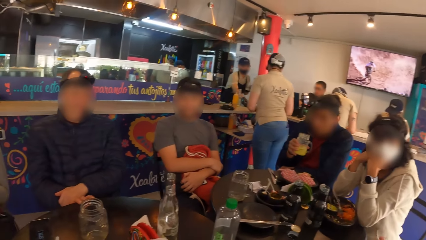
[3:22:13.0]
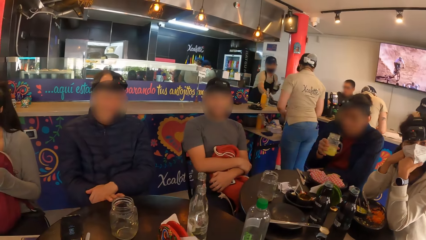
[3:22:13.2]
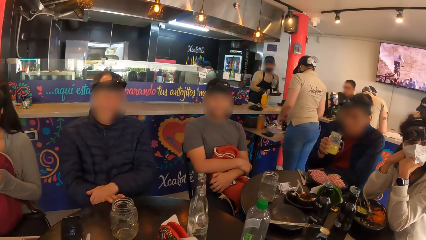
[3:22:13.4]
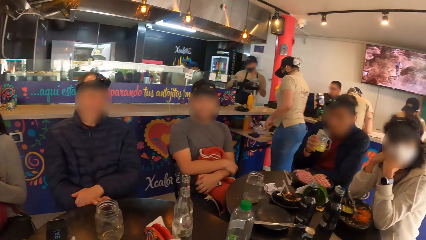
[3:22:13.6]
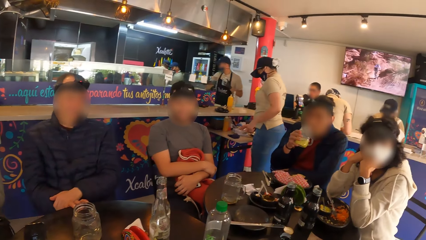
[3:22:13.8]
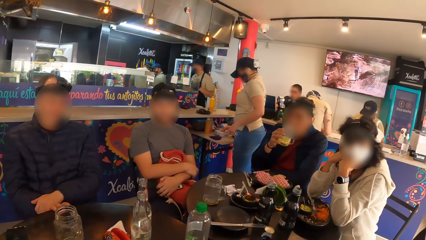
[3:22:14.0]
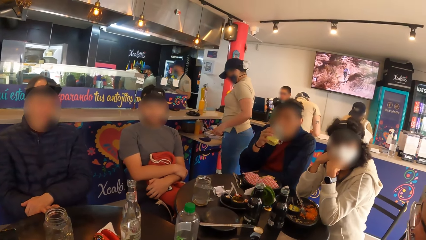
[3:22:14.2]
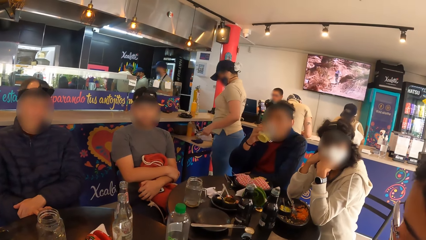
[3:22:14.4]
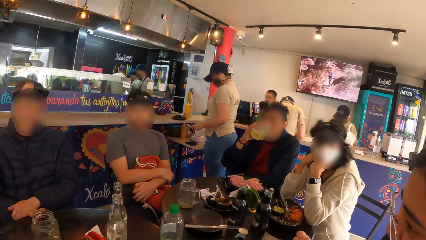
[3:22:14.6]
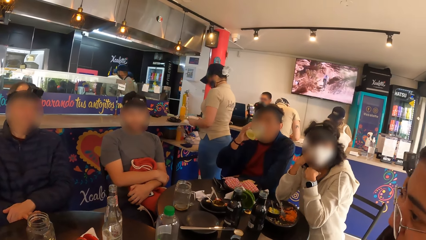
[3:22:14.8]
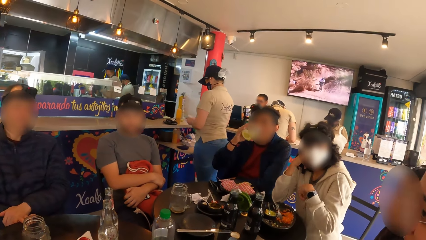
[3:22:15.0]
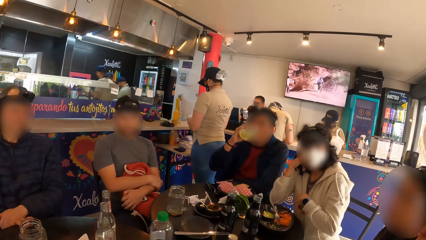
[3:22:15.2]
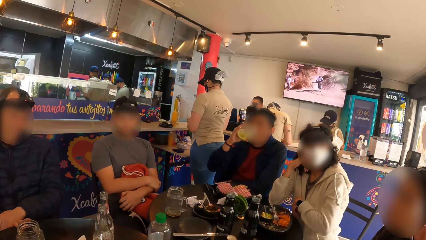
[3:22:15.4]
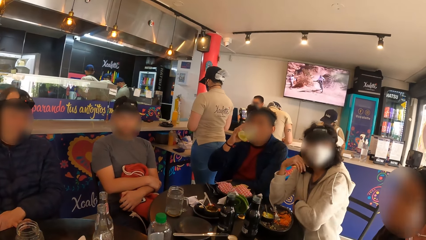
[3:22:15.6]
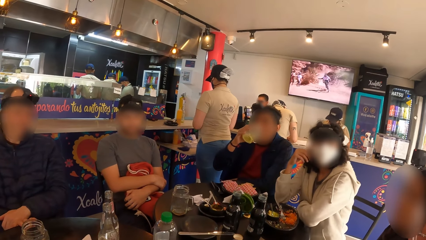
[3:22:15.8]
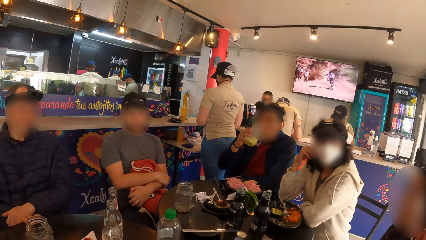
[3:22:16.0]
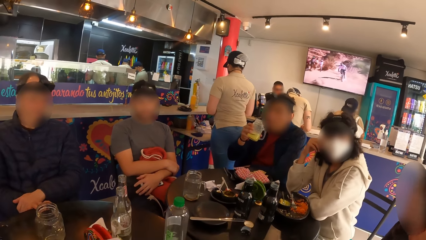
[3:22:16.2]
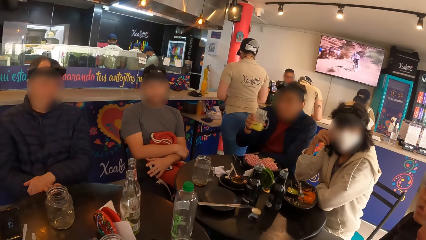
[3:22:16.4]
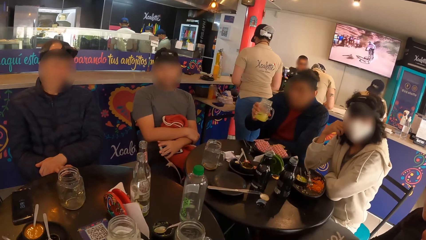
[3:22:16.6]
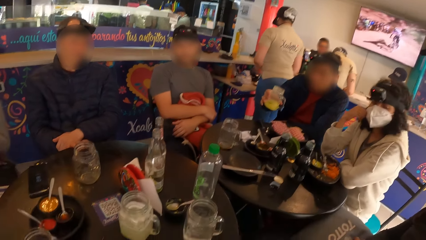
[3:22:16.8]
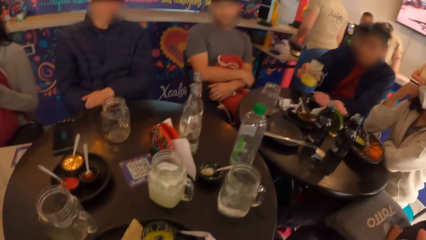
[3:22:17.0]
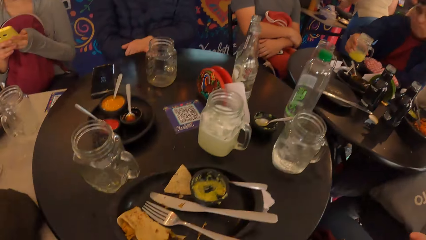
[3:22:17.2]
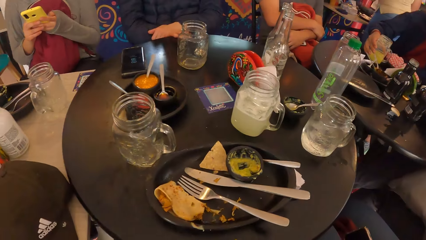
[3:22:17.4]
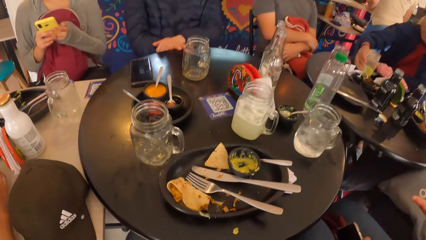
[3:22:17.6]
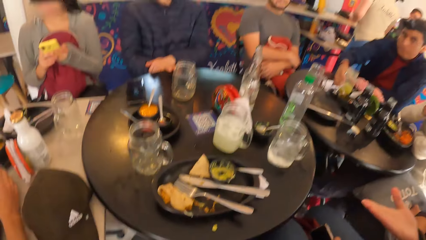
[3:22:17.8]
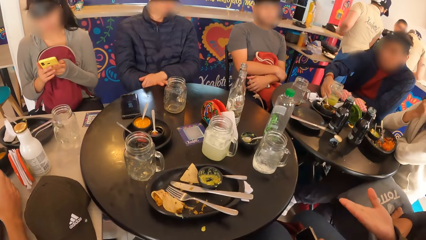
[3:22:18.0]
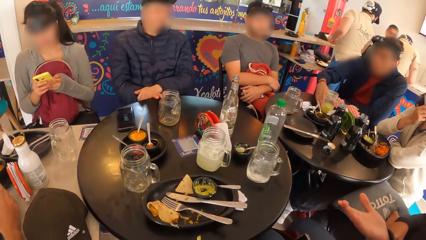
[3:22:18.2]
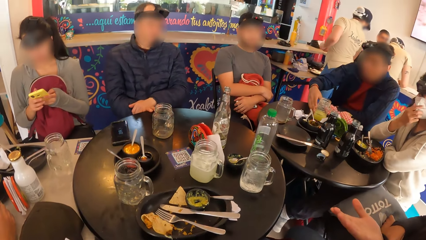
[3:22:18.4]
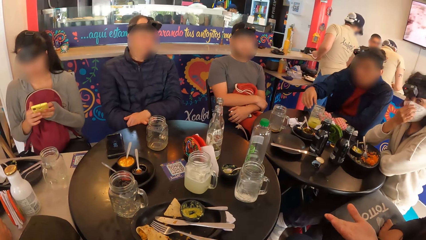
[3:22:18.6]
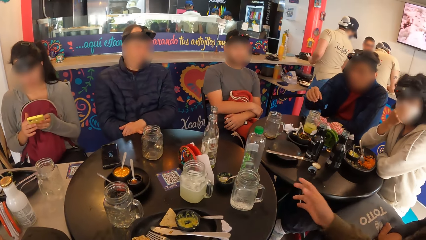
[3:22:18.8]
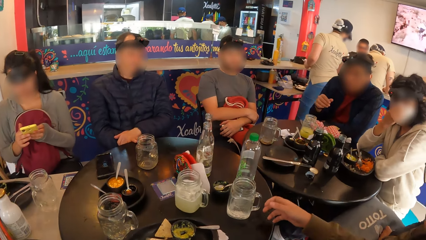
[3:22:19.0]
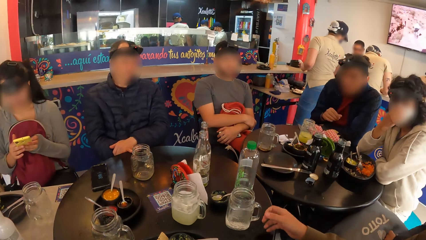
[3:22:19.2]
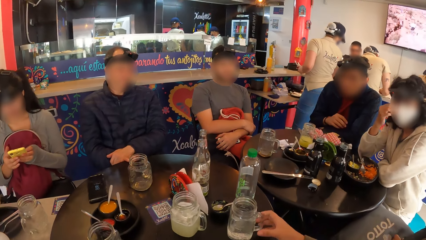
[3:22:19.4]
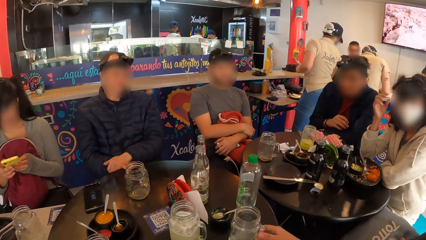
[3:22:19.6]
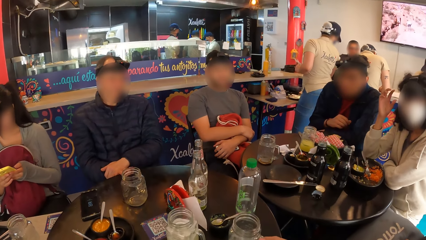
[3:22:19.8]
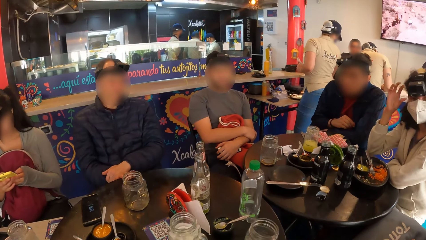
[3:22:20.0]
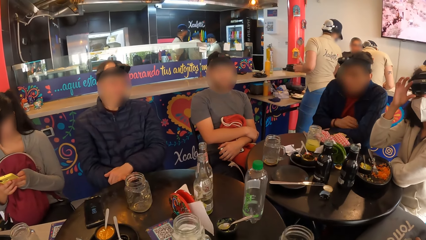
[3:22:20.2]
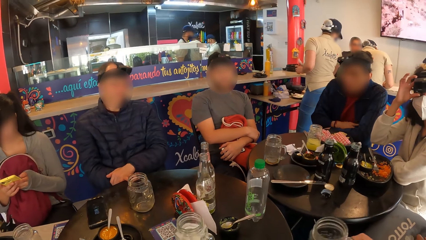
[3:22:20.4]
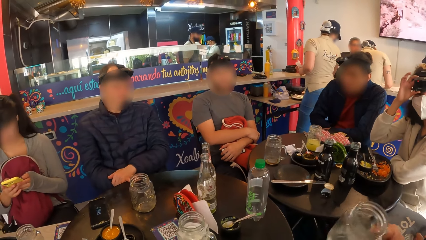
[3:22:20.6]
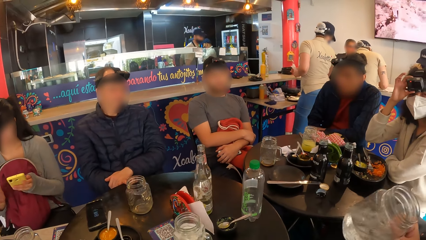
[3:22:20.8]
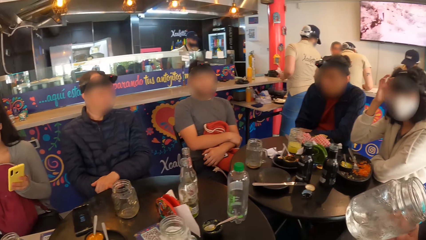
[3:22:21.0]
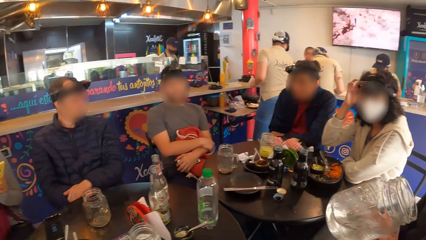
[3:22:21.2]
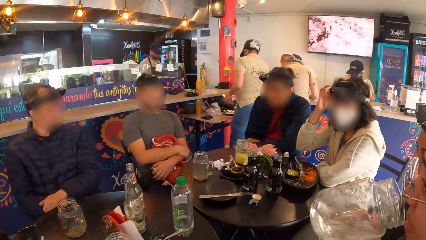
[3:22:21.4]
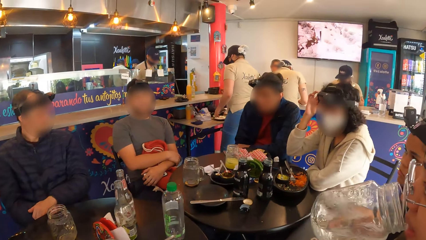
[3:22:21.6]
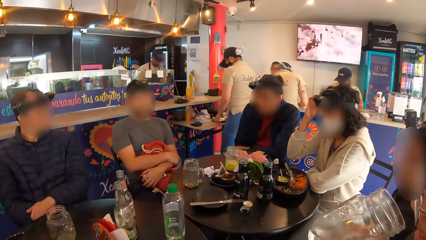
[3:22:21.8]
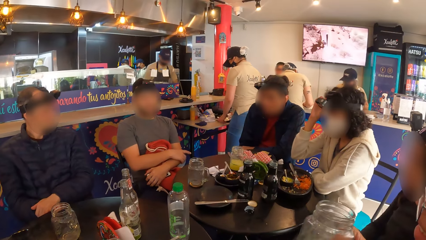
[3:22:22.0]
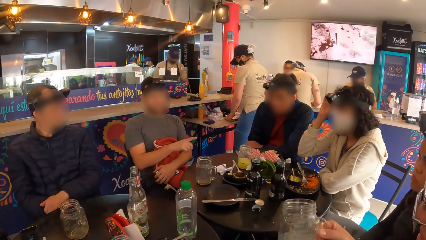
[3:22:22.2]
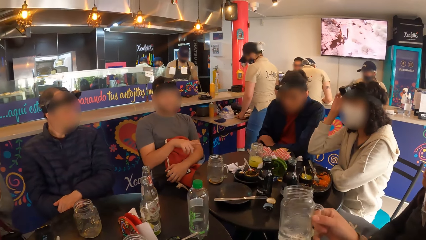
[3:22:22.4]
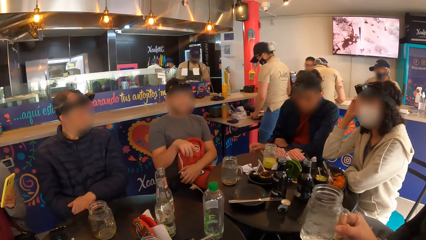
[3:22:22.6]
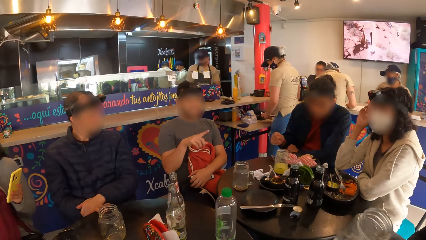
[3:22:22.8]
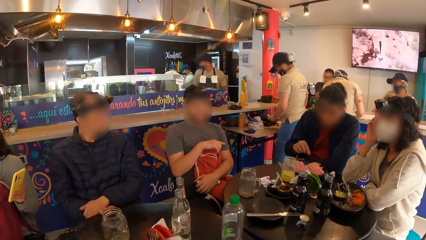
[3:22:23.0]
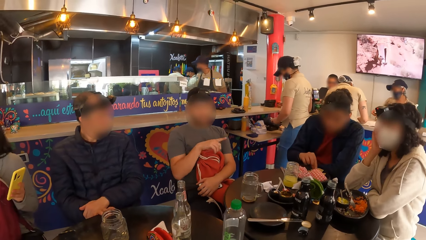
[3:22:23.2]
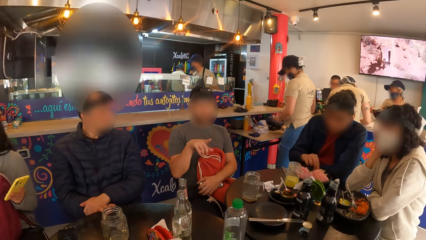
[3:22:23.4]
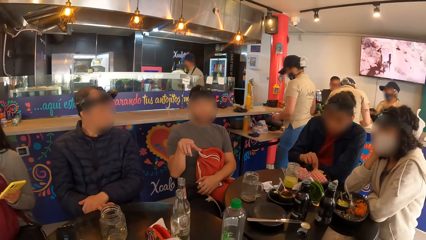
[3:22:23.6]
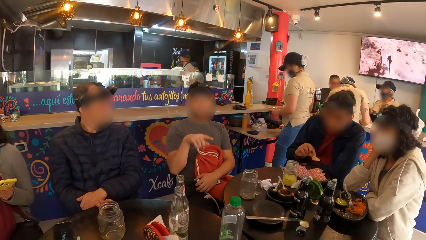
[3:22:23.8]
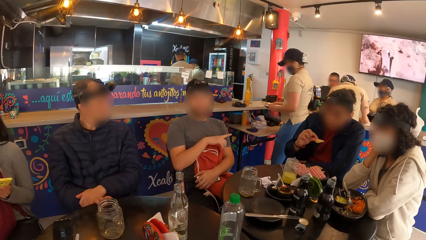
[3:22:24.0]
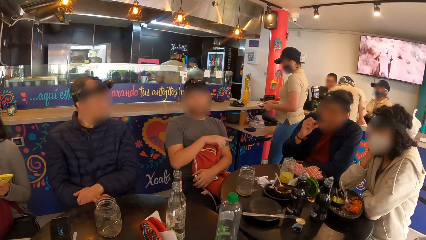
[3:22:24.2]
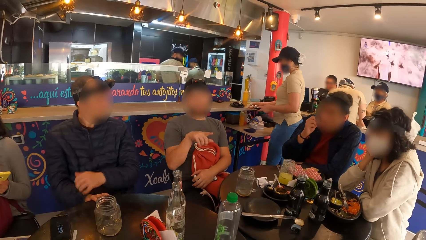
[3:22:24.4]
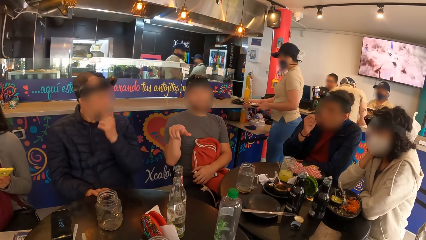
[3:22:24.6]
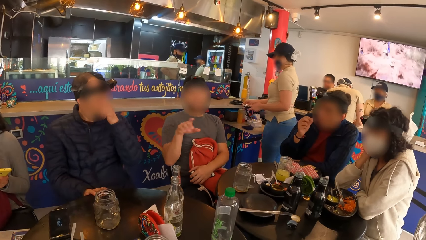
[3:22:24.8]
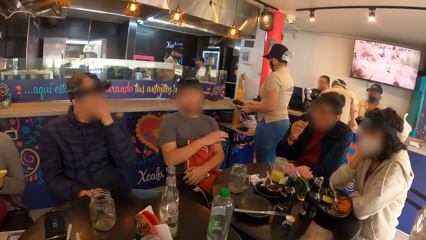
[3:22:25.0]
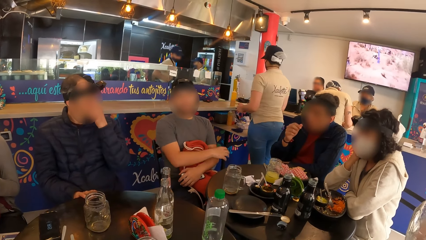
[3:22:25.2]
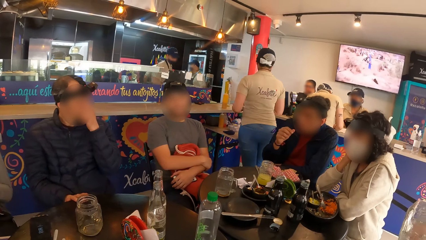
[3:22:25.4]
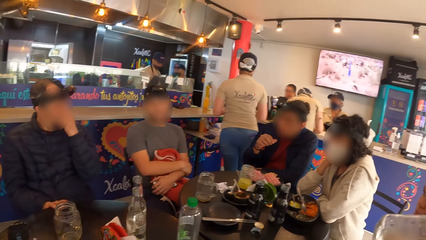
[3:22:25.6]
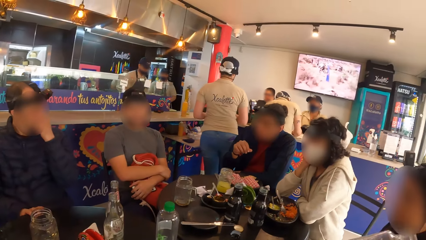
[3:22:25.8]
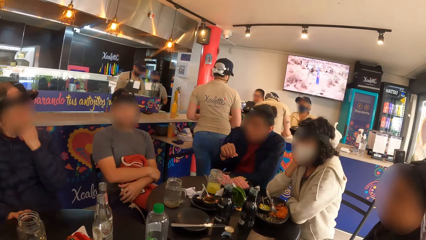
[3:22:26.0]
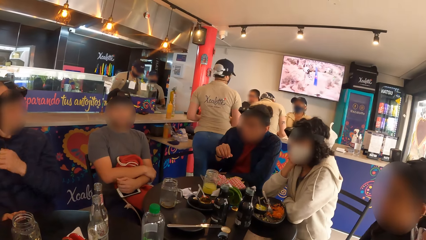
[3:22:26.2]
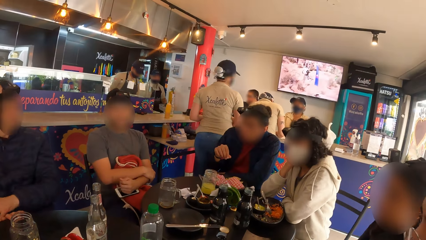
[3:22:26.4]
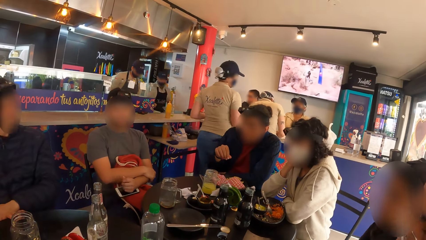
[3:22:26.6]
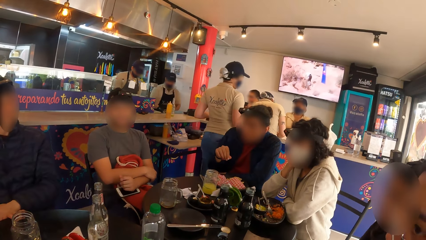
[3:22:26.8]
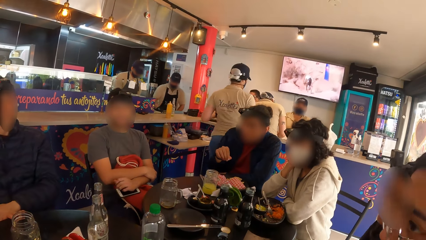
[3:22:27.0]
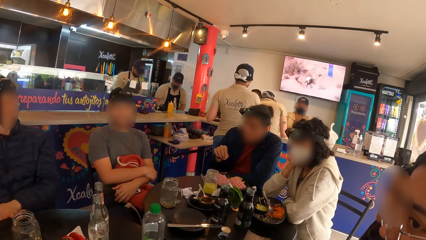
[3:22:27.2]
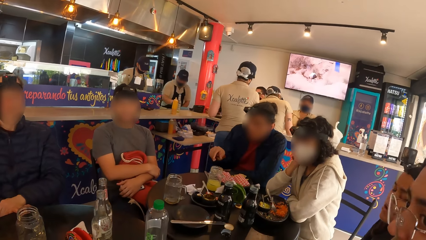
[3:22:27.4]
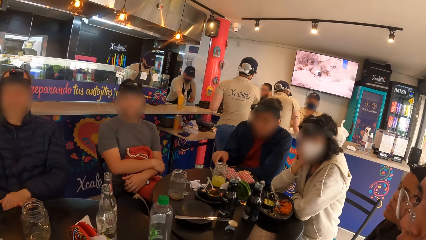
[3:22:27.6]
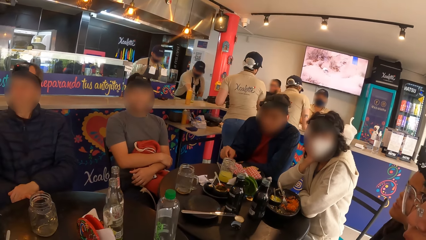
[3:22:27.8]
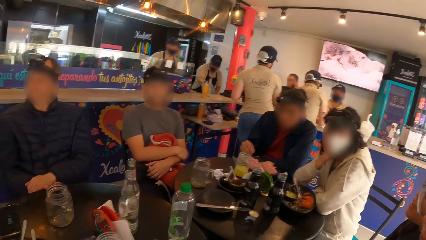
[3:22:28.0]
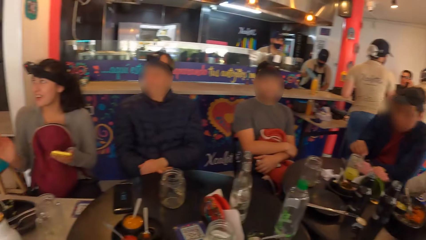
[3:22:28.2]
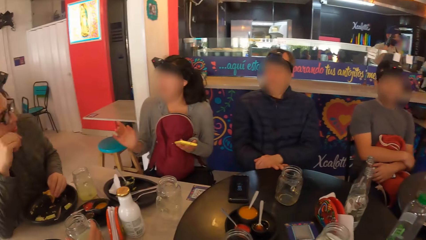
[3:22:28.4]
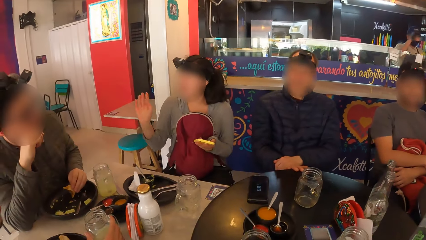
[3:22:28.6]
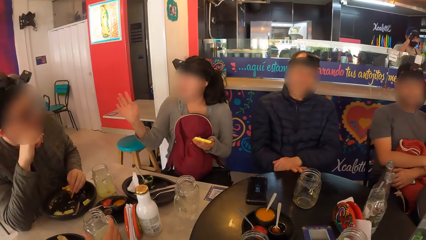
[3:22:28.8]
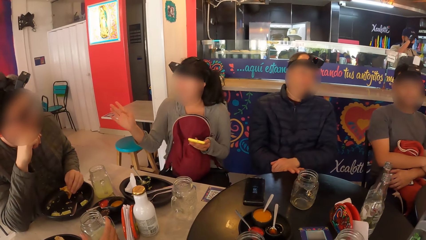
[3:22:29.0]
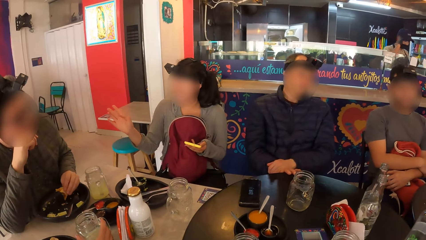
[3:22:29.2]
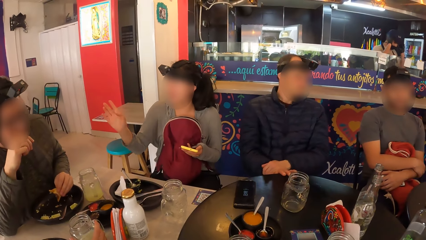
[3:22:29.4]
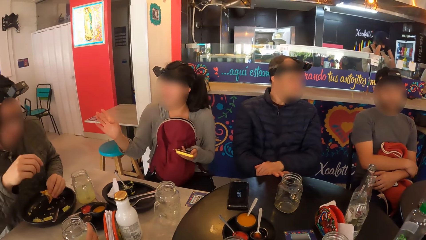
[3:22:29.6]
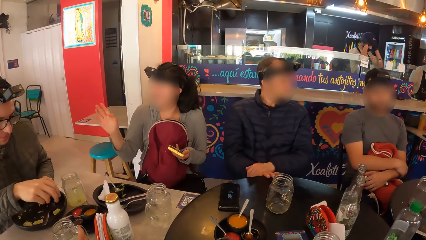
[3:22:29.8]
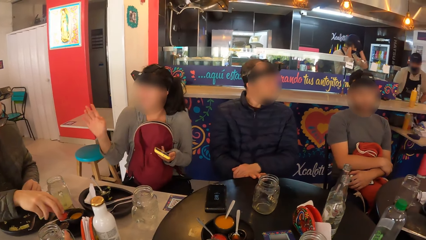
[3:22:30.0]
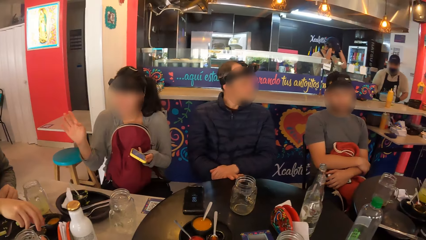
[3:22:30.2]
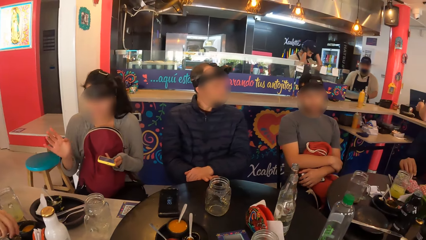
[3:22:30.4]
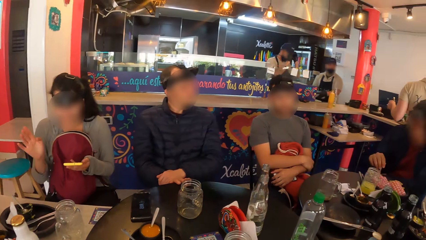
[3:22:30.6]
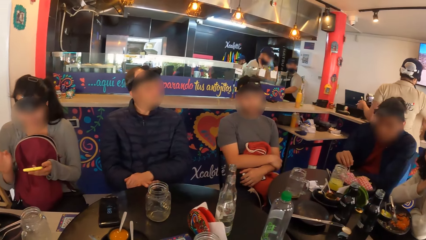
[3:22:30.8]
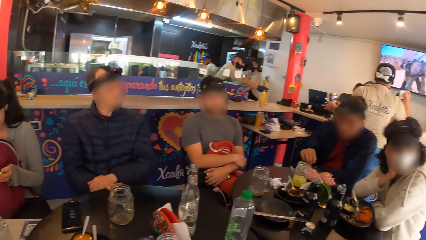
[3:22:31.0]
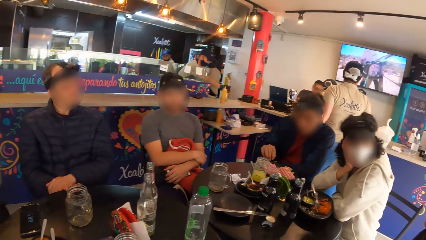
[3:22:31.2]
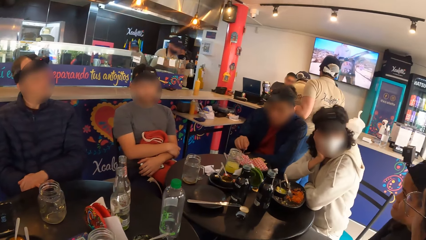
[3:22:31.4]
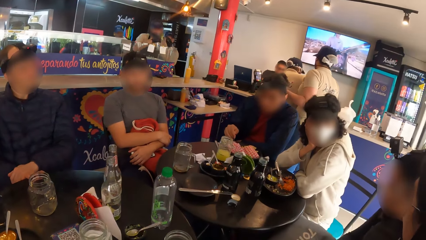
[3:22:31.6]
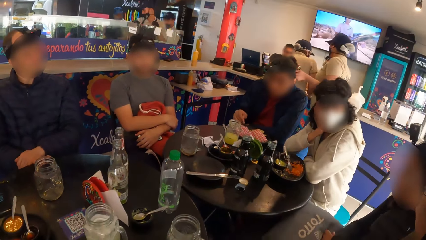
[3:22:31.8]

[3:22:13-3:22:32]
A man drinks from the cup of juice with his right hand and drops the cup of juice from the table with his right hand. A woman picks the cup or jar mug on the table with her right hand. Another woman passes the mobile phone to her left hand from her right hand. The first woman licks the jar mug, drinks from the cup with her right hand, and moves the jar mug. Another man interacts with the group of people. A third woman adjusts the camera glasses on her head with her right hand. The first man picks a chip from the plate on the table with his right hand. The second woman operates the mobile phone with her left hand. The first man eats the chips with his right hand. The first woman drinks from the cup with her right hand. The first man picks the spoon in the plate on the table with his right hand. The second woman interacts with a third man. The third man picks a spoon from the plate on the table with his right hand. The first man stirs the sauce in the plate on the table with the spoon on his right hand.
